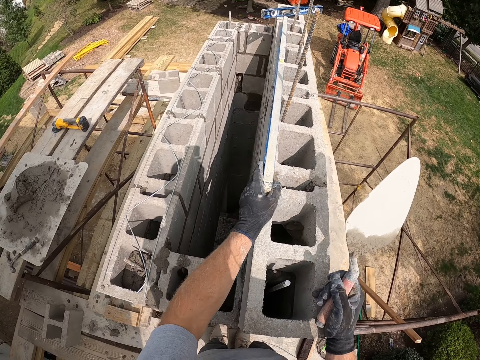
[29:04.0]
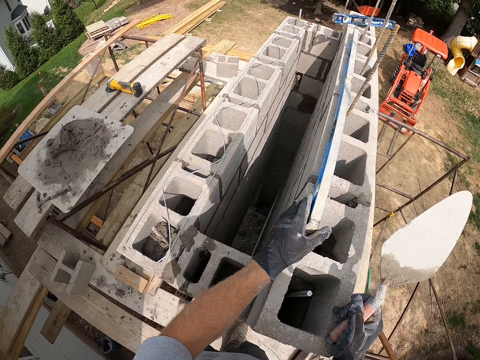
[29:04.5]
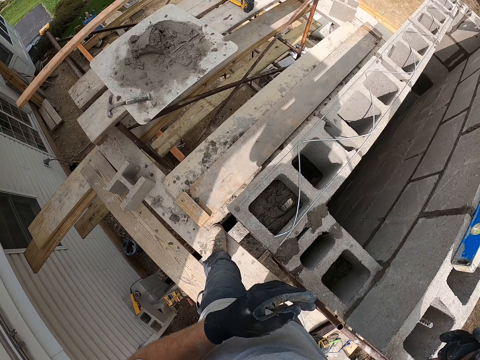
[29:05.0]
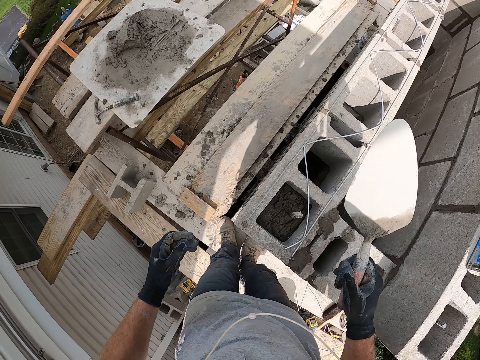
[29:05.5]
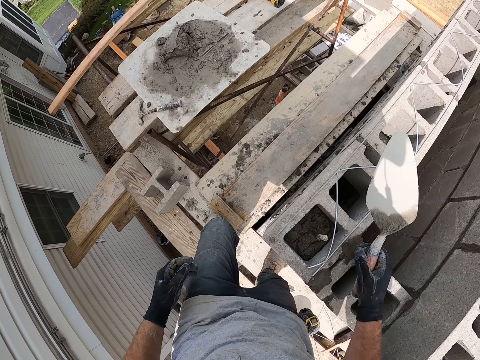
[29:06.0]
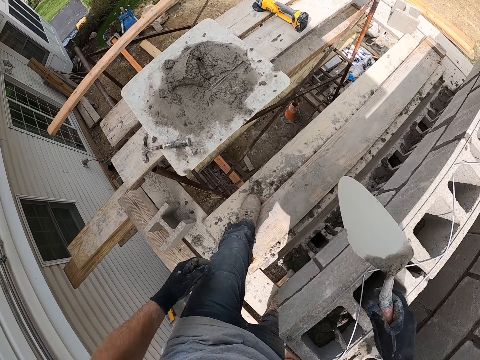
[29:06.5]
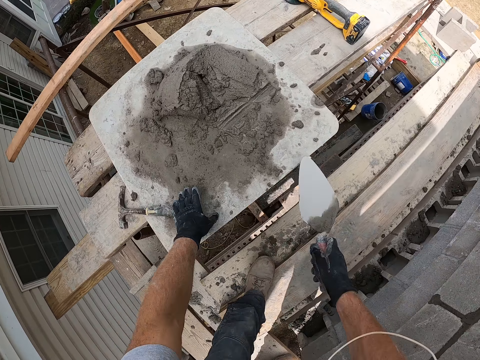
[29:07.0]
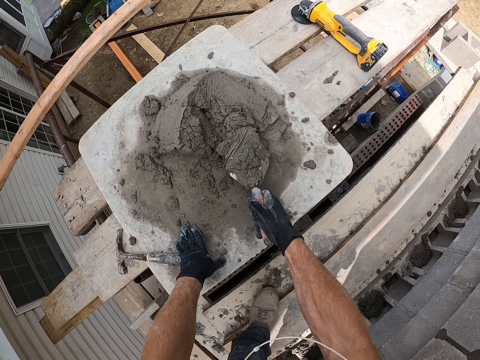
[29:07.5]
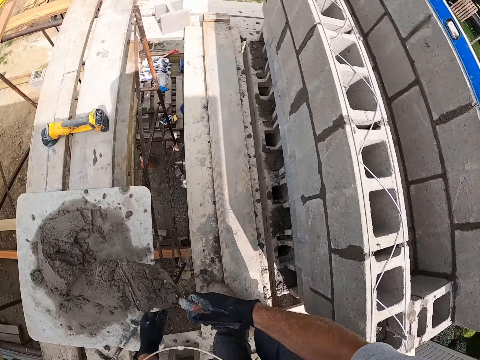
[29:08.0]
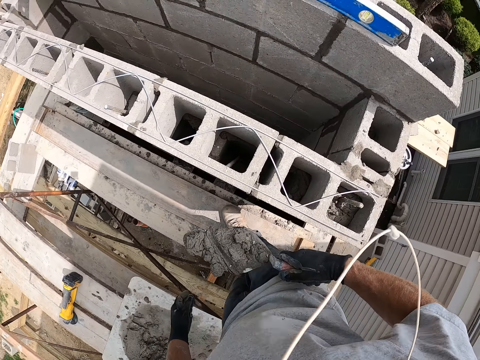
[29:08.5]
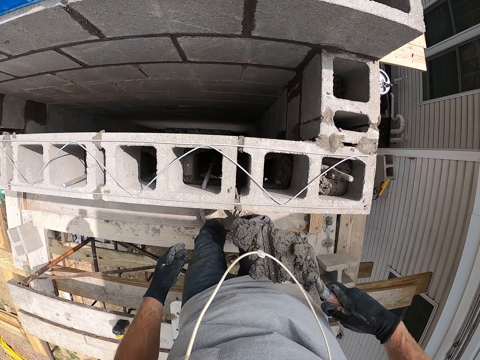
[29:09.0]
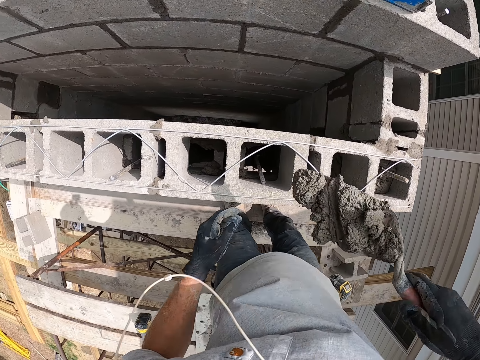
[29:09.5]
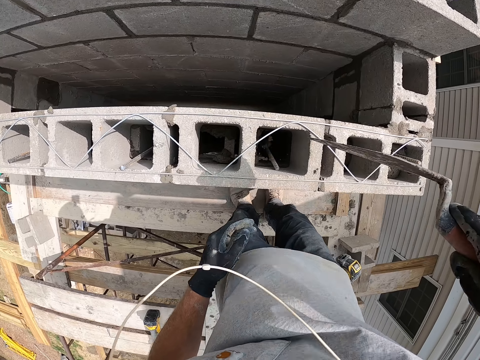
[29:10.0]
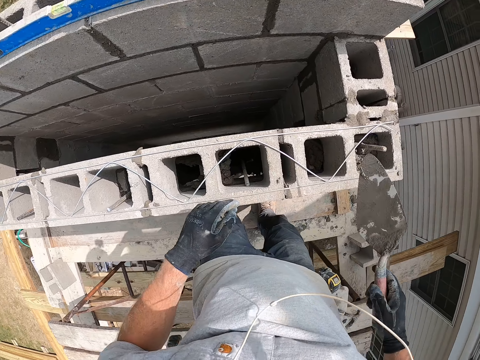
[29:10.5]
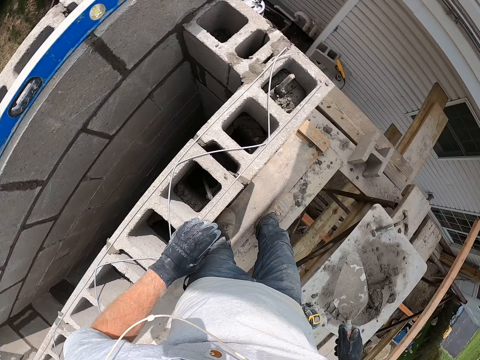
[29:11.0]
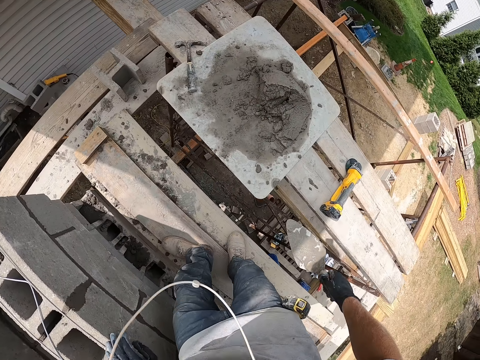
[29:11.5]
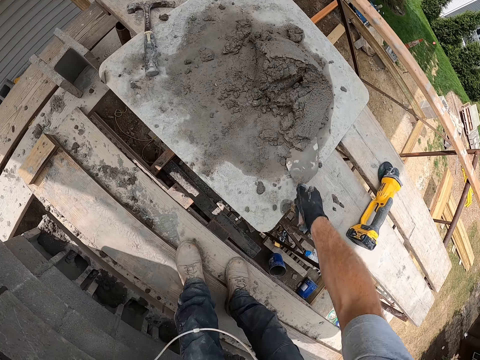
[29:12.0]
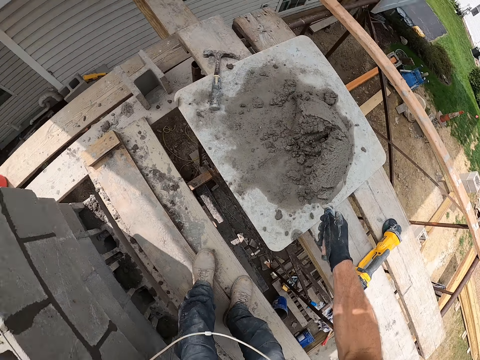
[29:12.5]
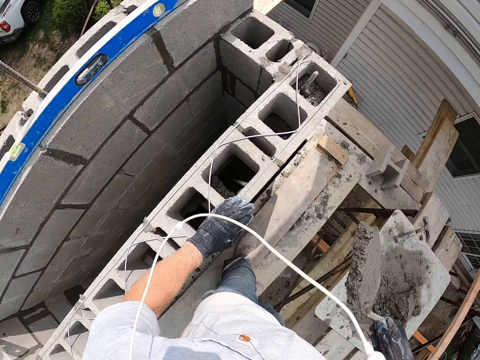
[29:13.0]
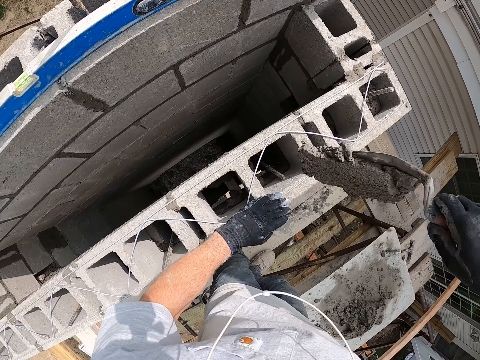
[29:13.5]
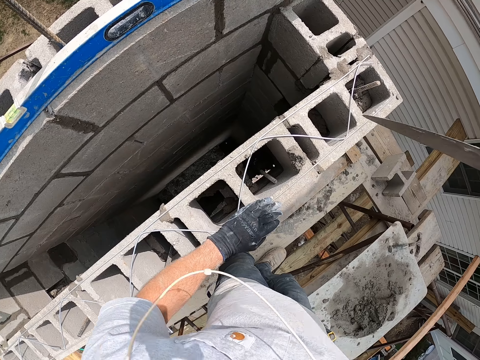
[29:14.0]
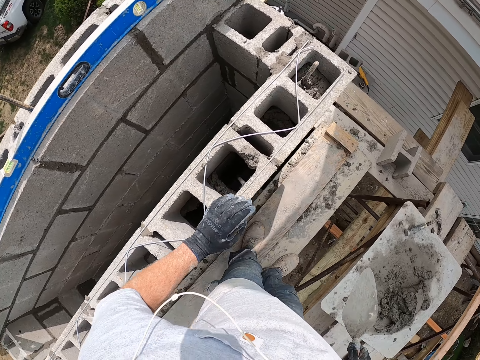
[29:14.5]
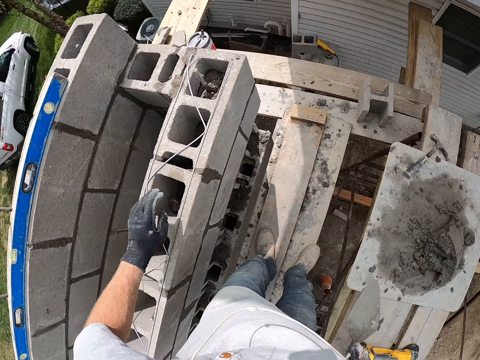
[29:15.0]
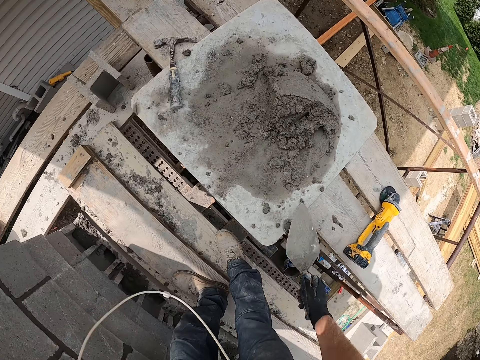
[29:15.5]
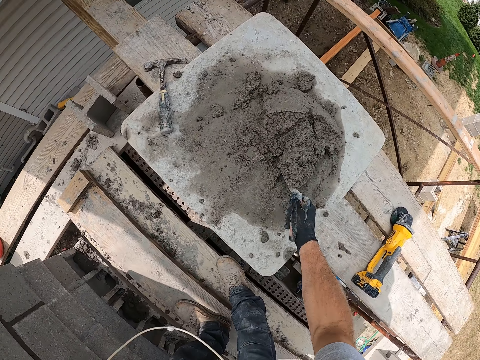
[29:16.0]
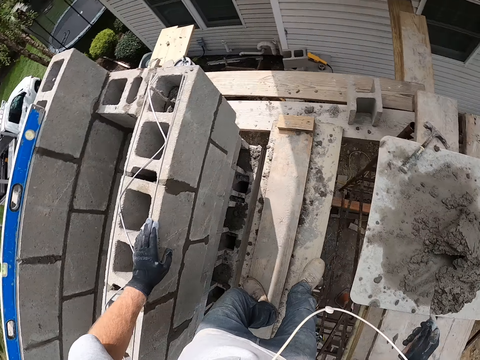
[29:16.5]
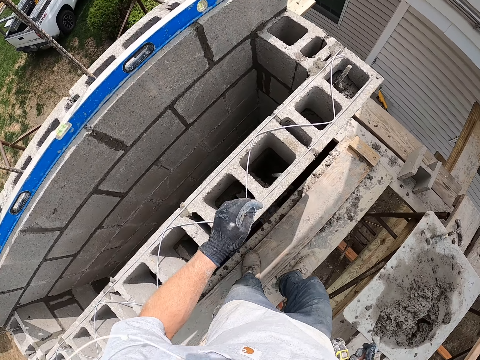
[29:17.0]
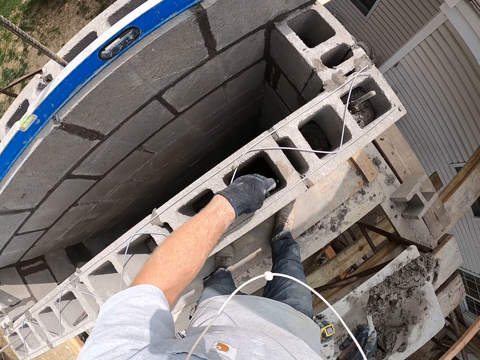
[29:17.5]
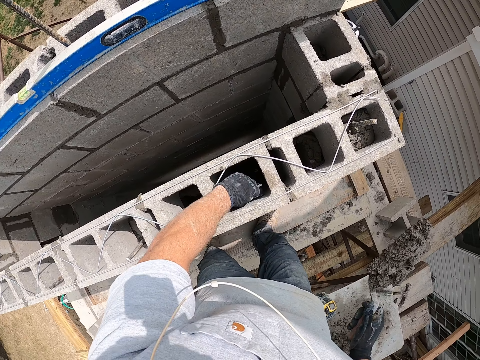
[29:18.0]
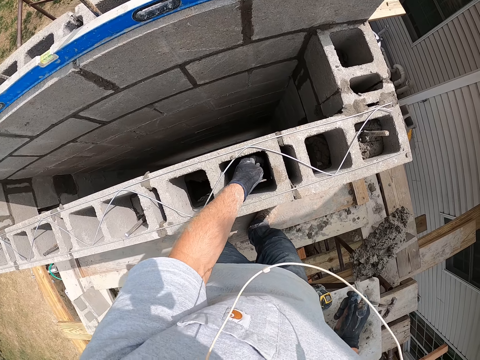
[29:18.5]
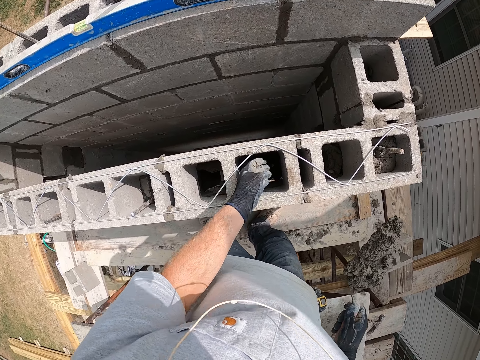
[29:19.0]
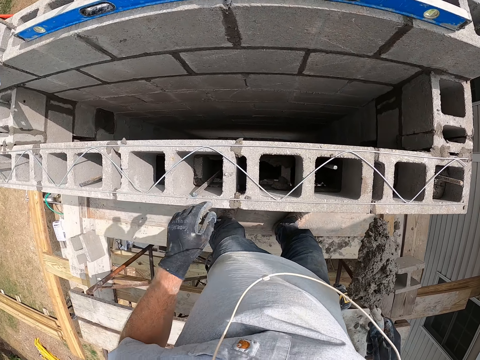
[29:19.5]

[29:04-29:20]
The camera wearer adjusts the spirit level on the concrete wall. They pack the cement with the trowel. They pour the cement into the concrete wall. They pack the cement with the trowel. They pour the cement into the concrete wall. They pack the cement with the trowel. They adjust the iron rod in the concrete block.

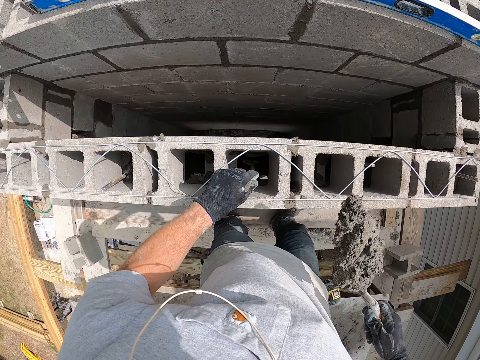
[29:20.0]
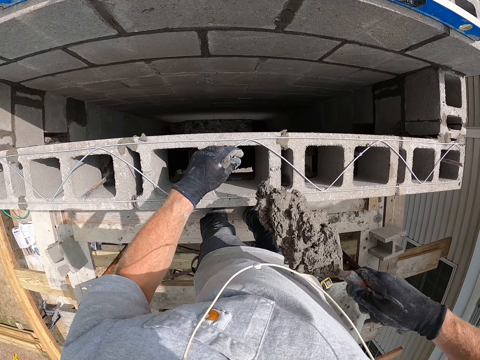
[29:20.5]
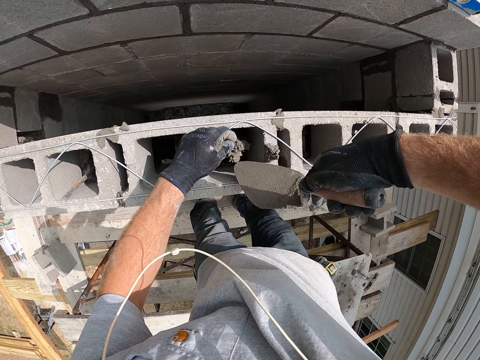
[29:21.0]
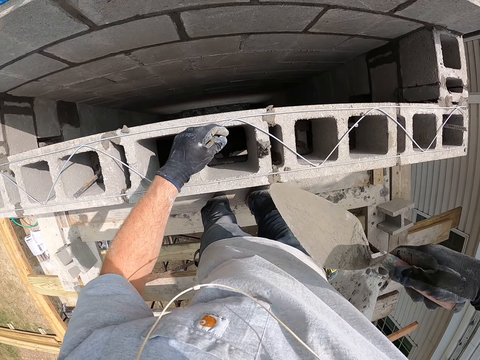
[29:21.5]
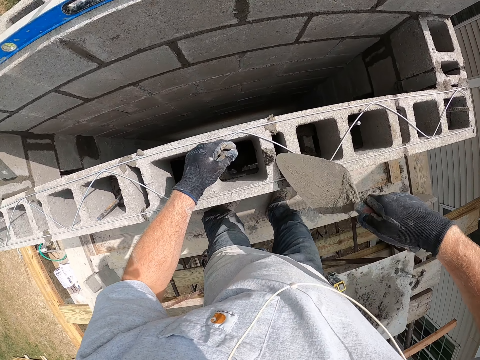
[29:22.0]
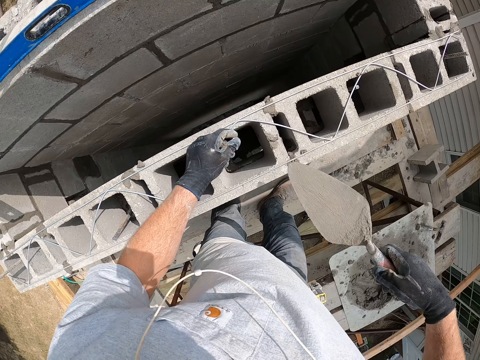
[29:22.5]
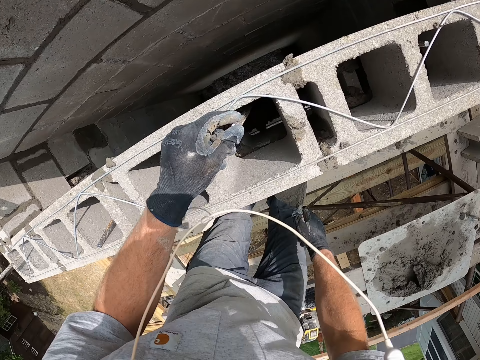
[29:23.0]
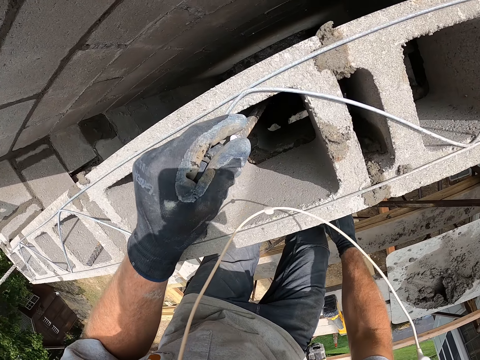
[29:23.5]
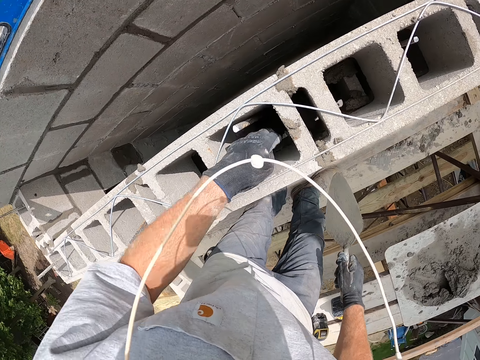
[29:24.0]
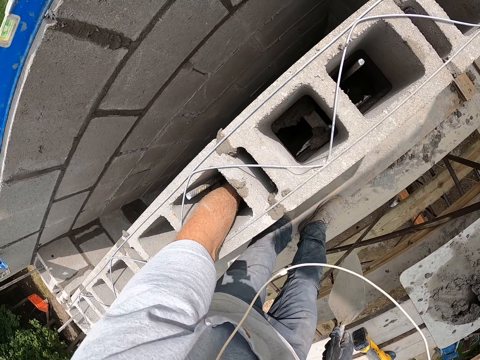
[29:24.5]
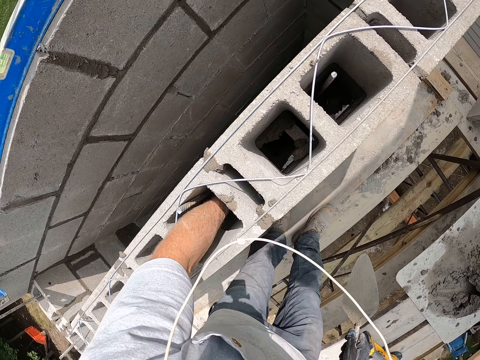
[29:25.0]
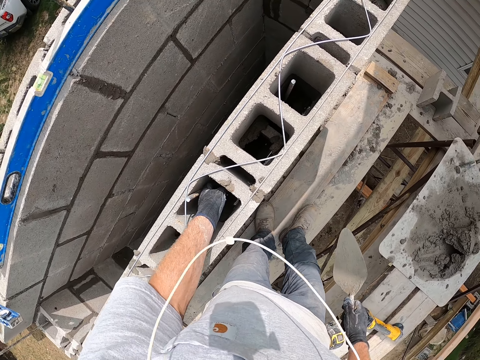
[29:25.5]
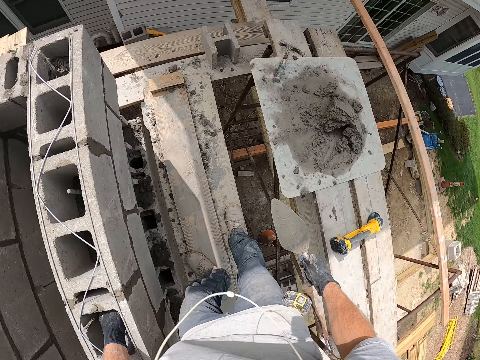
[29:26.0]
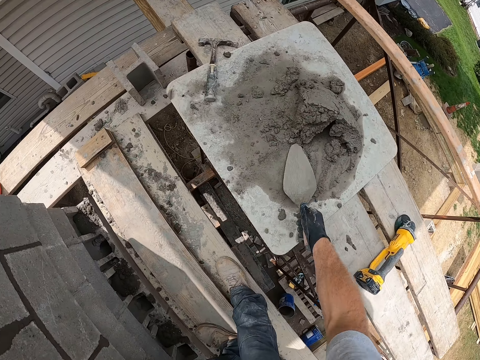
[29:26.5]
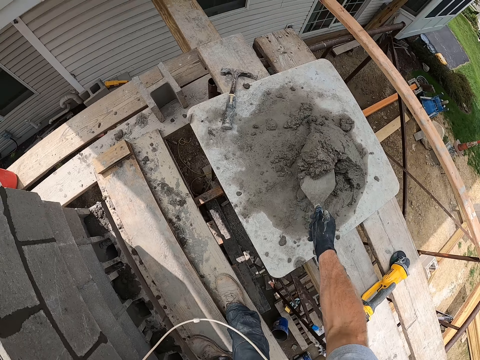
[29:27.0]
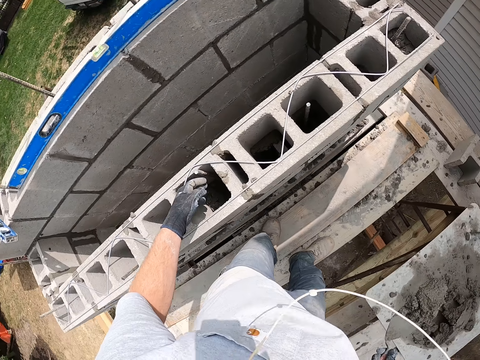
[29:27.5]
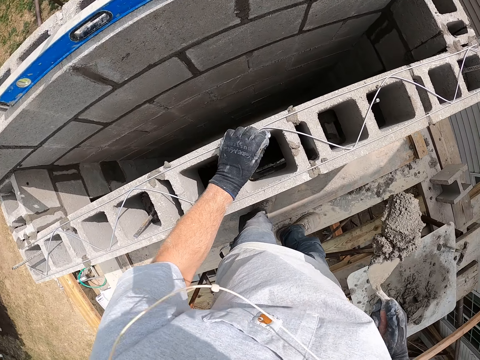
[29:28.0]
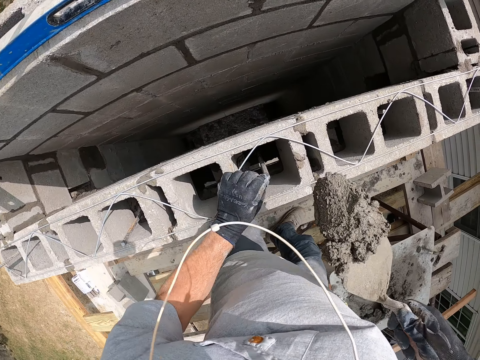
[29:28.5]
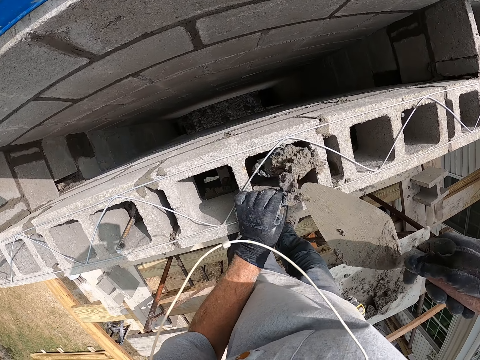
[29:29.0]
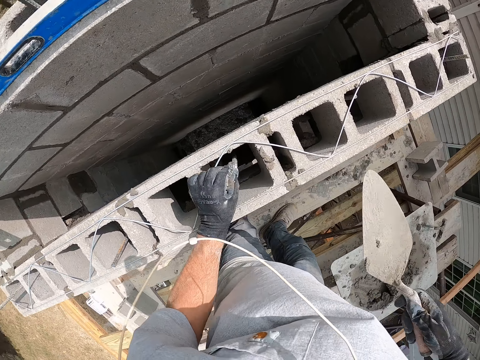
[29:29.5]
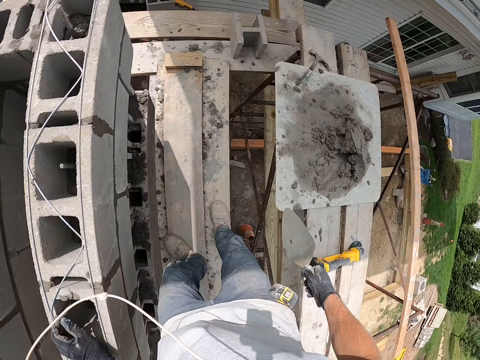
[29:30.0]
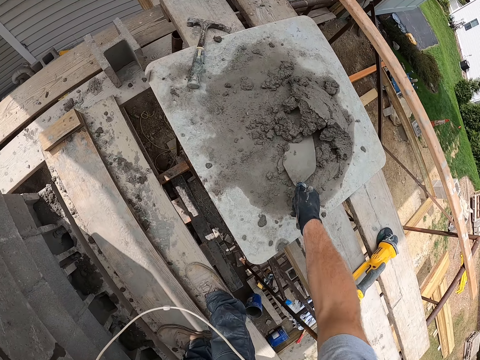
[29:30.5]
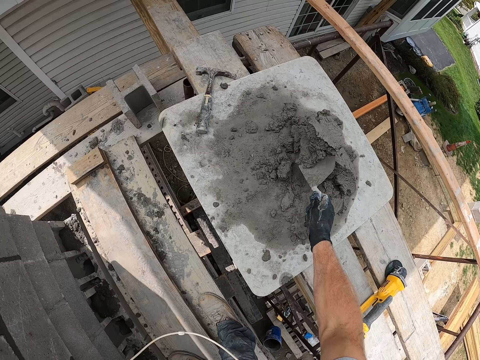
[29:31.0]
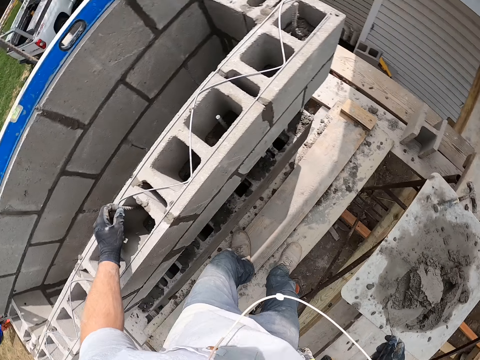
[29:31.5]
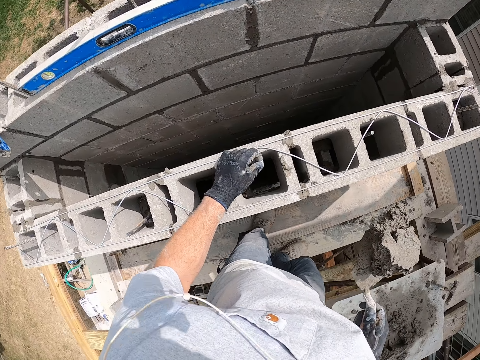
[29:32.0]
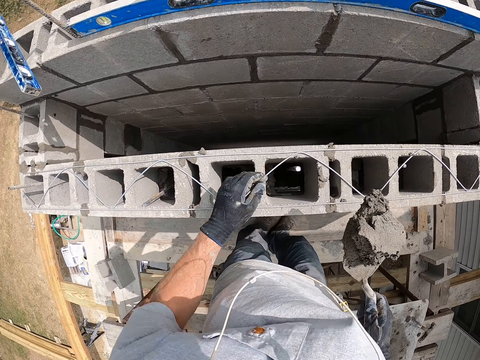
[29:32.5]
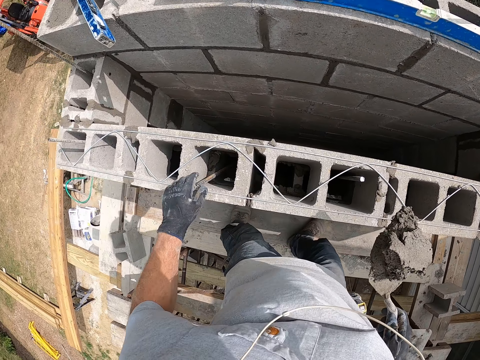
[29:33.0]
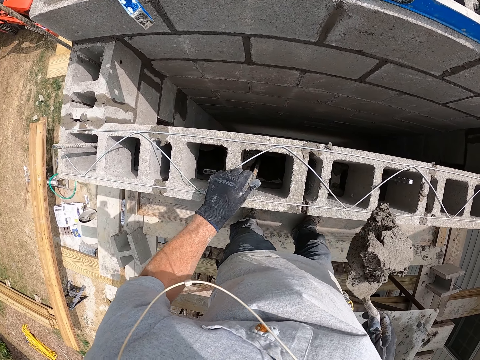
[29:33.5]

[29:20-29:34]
The camera wearer pours cement into the concrete wall. He adjusts the iron rod in the concrete block. He puts his hand inside the brick space. He packs the cement with the trowel. He pours the cement into the concrete wall. He packs the cement with the trowel.
